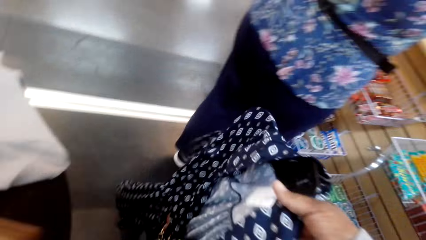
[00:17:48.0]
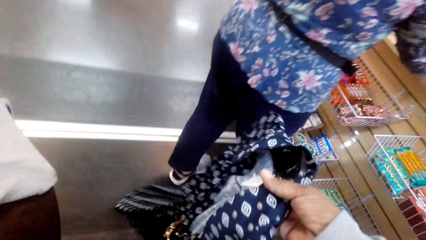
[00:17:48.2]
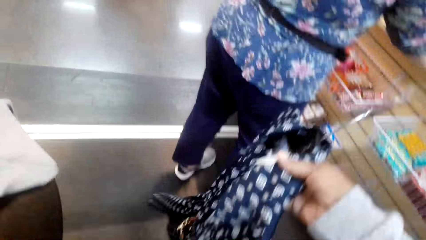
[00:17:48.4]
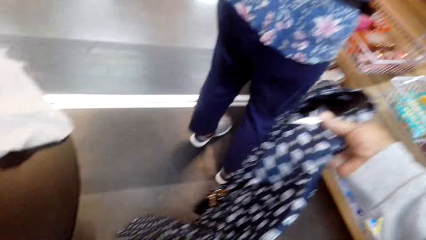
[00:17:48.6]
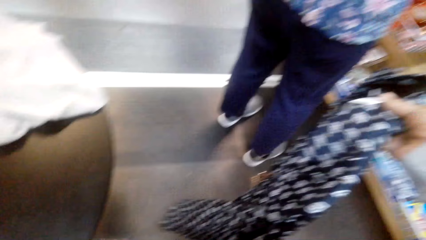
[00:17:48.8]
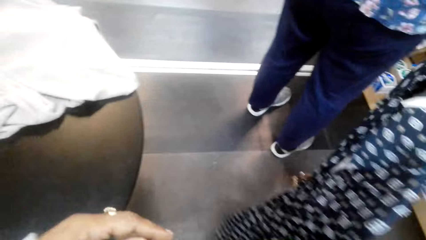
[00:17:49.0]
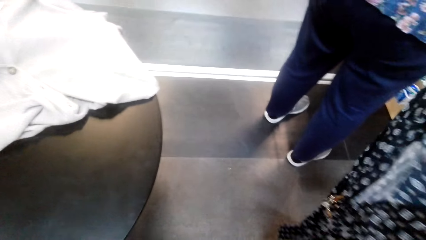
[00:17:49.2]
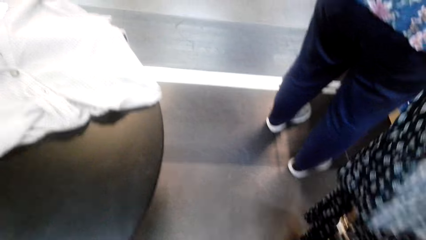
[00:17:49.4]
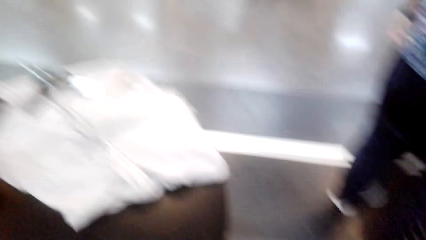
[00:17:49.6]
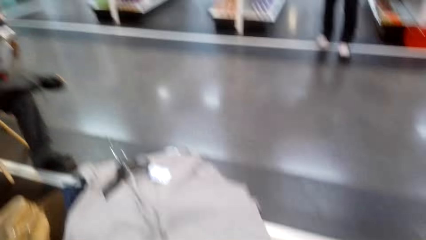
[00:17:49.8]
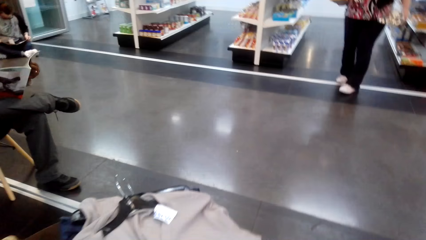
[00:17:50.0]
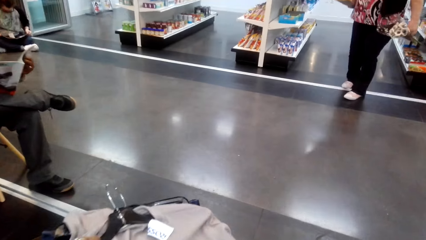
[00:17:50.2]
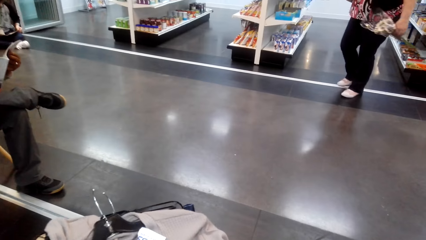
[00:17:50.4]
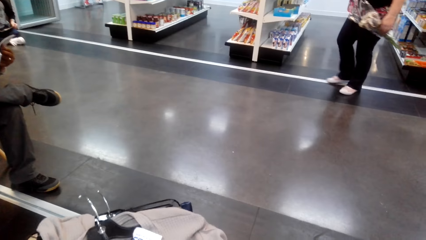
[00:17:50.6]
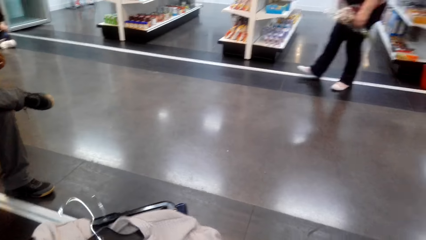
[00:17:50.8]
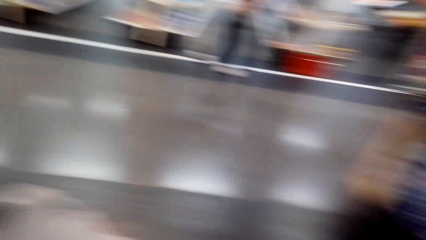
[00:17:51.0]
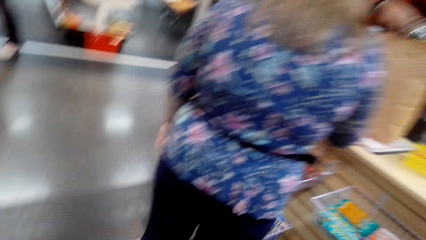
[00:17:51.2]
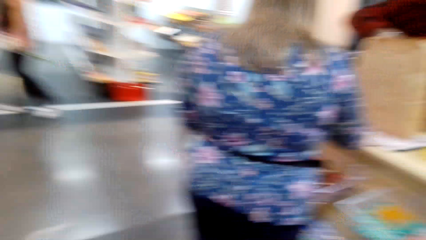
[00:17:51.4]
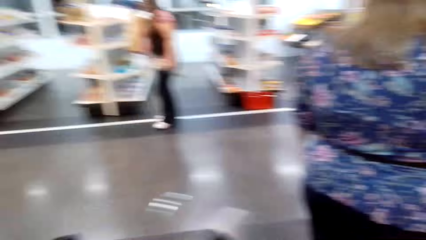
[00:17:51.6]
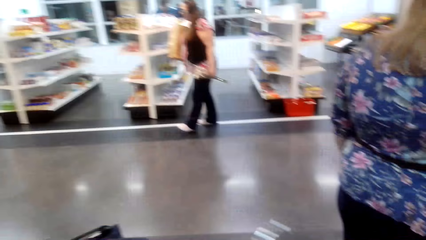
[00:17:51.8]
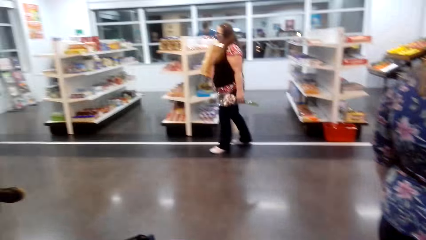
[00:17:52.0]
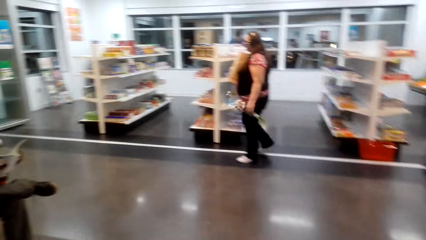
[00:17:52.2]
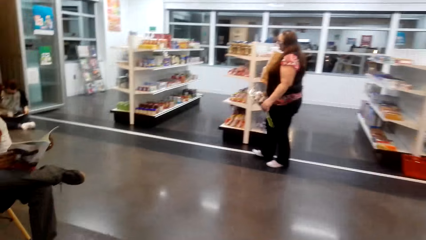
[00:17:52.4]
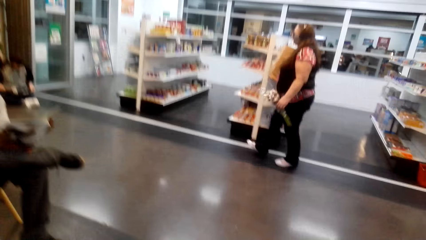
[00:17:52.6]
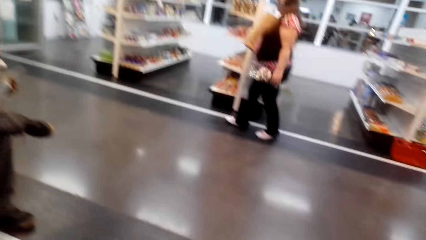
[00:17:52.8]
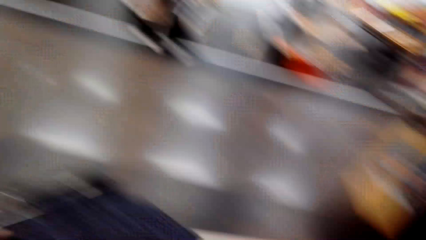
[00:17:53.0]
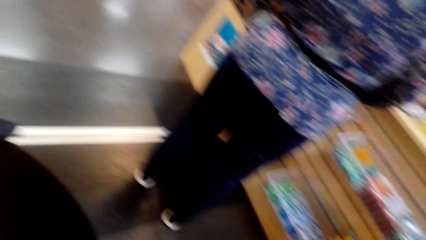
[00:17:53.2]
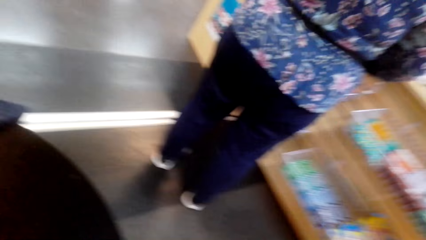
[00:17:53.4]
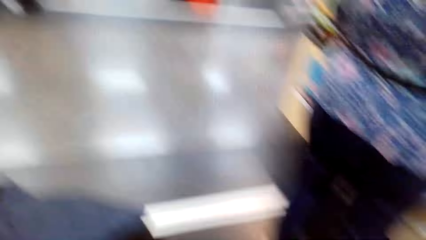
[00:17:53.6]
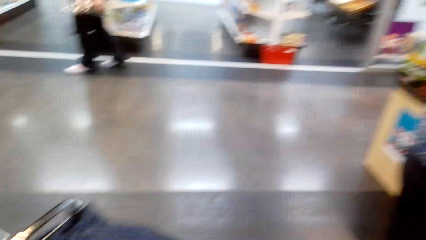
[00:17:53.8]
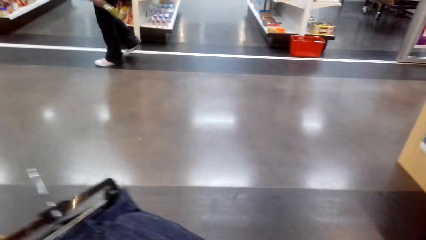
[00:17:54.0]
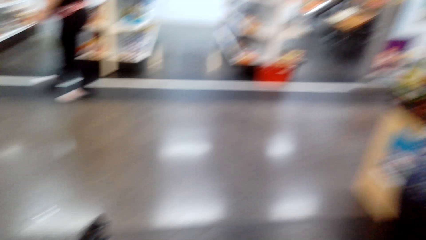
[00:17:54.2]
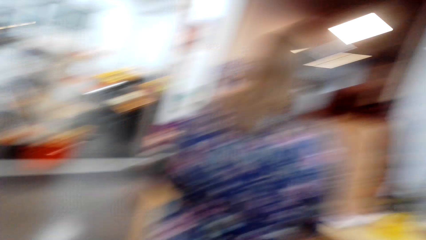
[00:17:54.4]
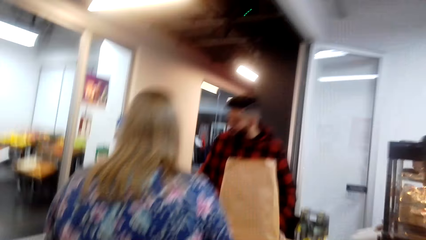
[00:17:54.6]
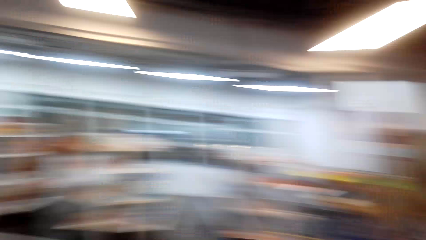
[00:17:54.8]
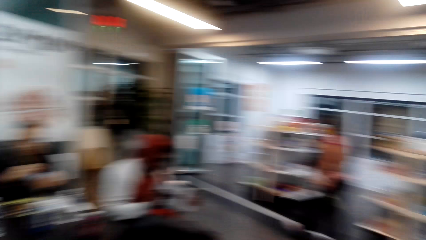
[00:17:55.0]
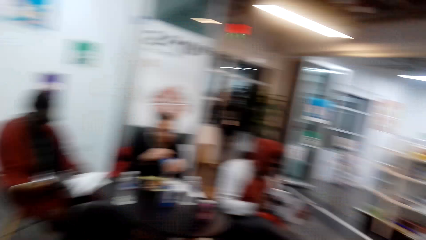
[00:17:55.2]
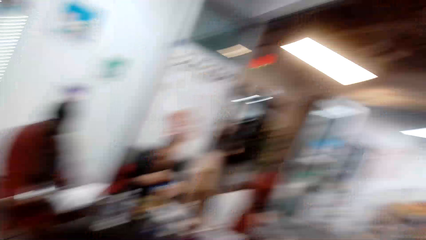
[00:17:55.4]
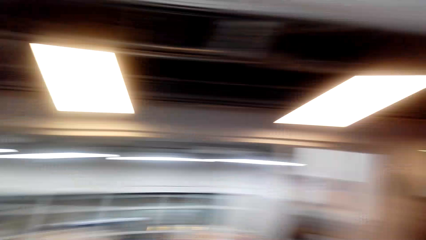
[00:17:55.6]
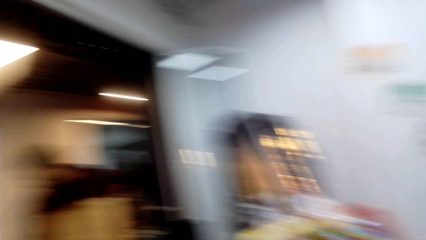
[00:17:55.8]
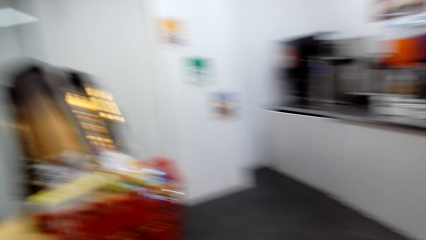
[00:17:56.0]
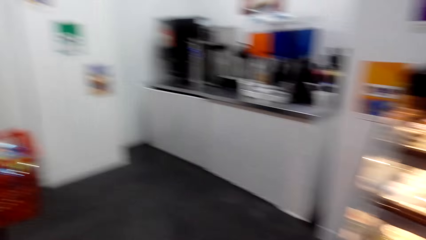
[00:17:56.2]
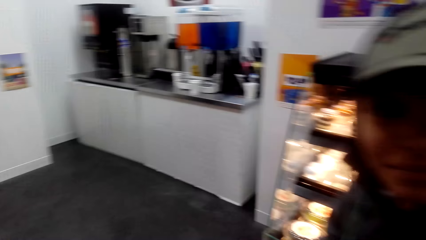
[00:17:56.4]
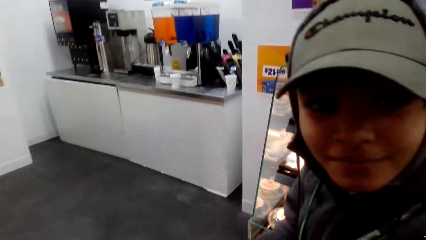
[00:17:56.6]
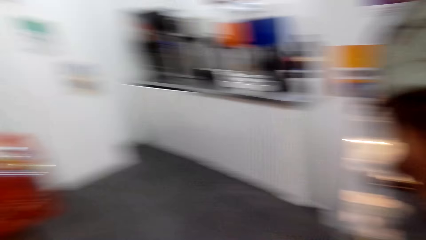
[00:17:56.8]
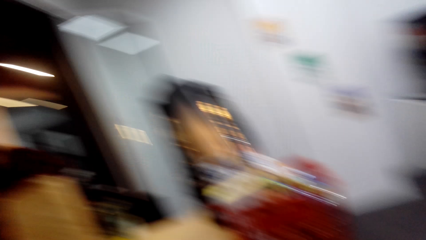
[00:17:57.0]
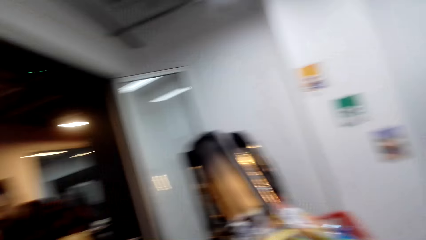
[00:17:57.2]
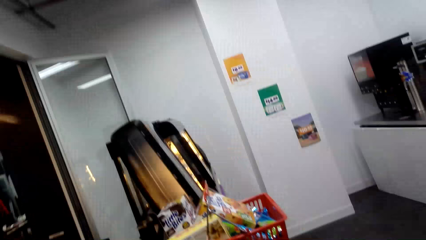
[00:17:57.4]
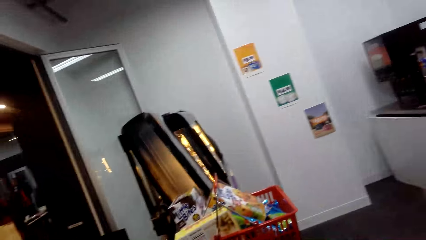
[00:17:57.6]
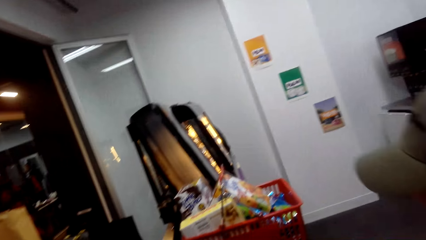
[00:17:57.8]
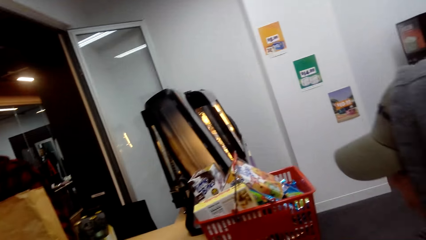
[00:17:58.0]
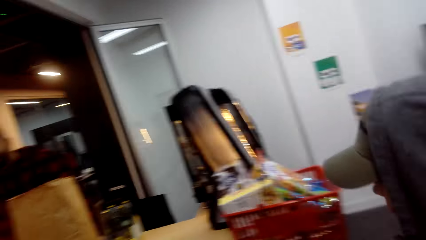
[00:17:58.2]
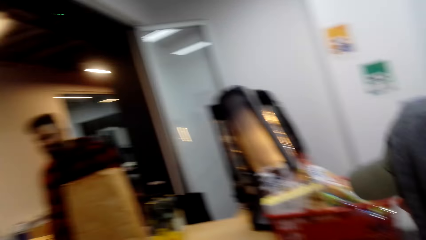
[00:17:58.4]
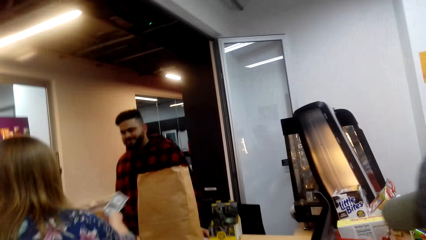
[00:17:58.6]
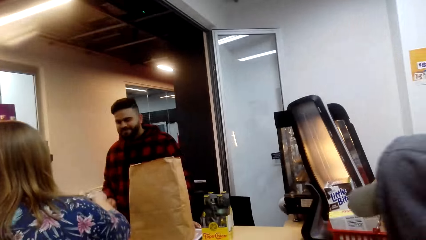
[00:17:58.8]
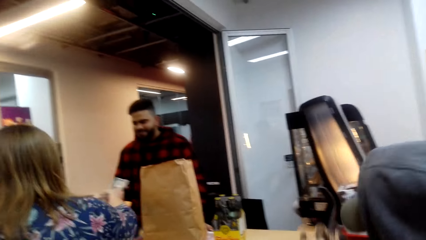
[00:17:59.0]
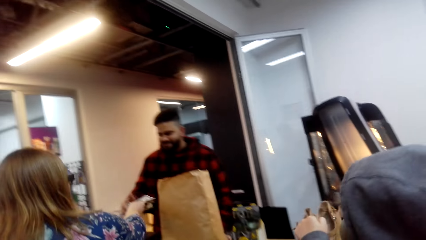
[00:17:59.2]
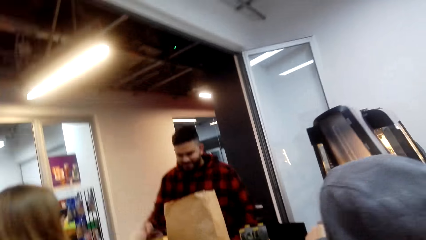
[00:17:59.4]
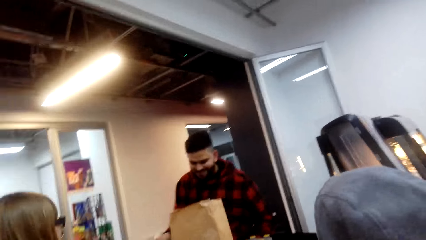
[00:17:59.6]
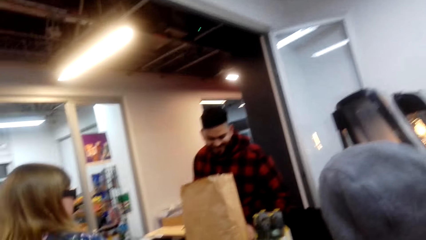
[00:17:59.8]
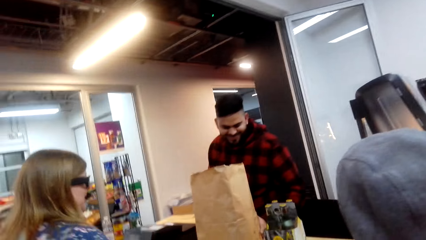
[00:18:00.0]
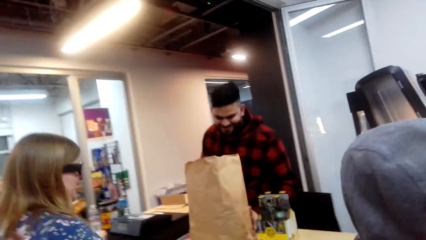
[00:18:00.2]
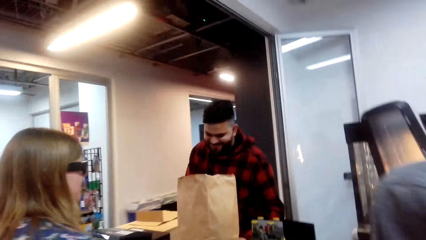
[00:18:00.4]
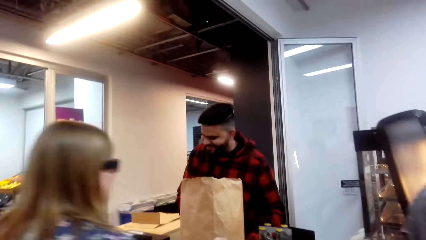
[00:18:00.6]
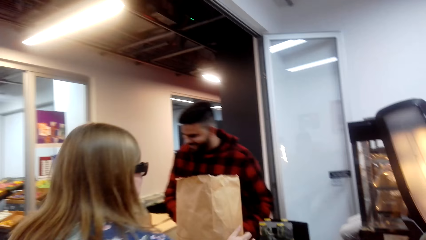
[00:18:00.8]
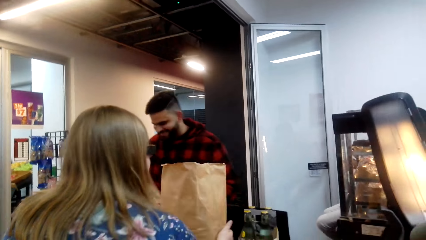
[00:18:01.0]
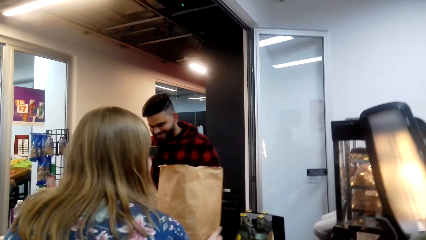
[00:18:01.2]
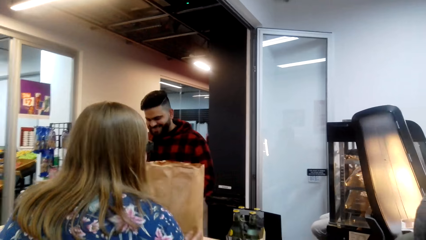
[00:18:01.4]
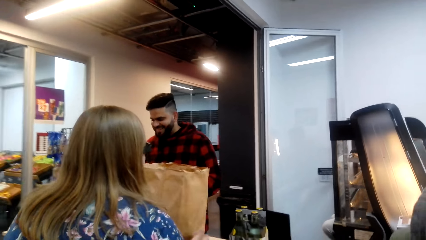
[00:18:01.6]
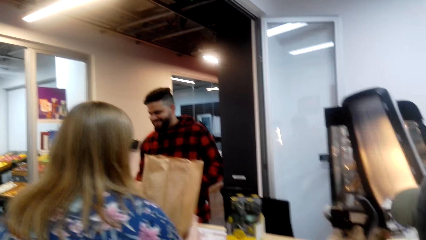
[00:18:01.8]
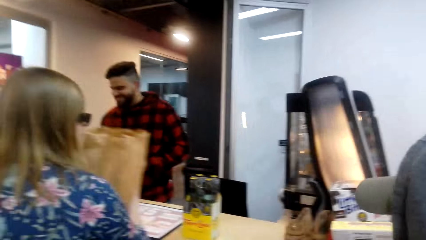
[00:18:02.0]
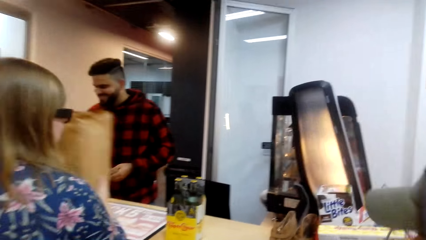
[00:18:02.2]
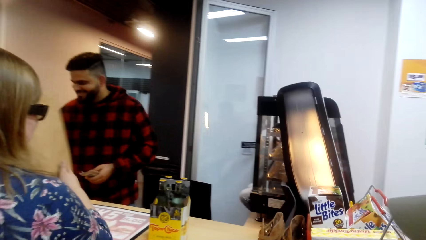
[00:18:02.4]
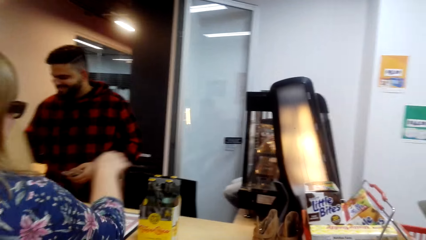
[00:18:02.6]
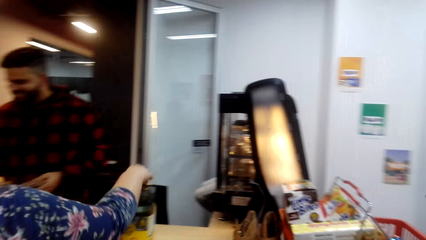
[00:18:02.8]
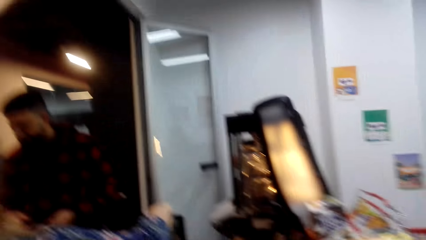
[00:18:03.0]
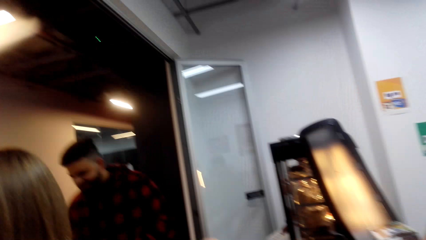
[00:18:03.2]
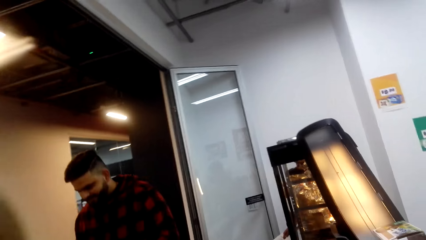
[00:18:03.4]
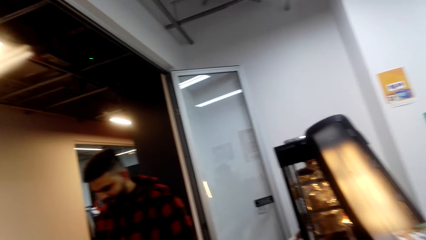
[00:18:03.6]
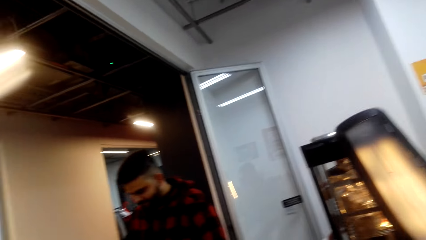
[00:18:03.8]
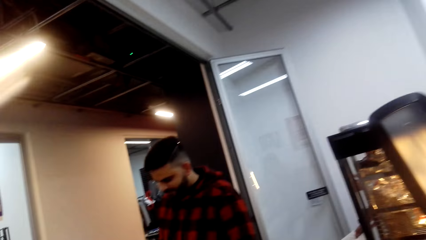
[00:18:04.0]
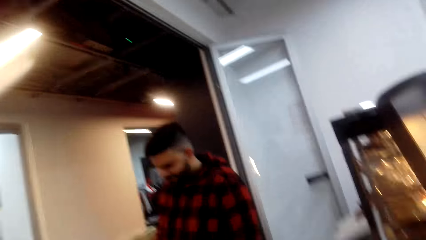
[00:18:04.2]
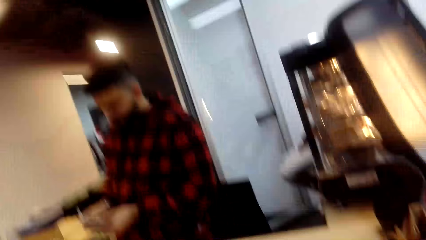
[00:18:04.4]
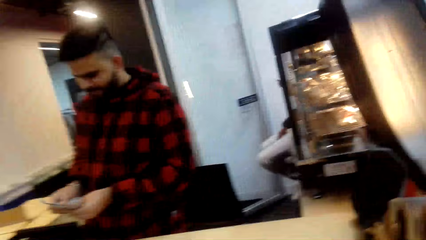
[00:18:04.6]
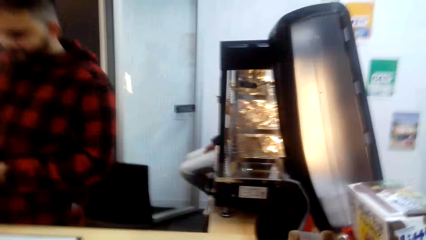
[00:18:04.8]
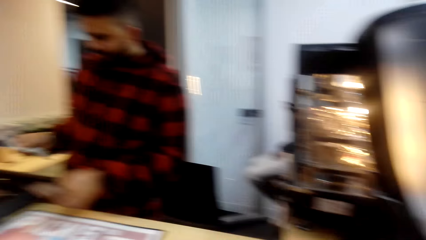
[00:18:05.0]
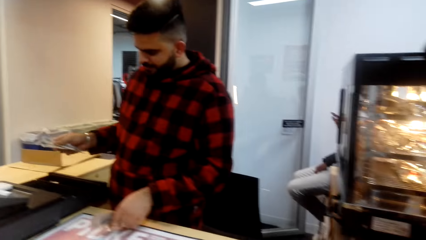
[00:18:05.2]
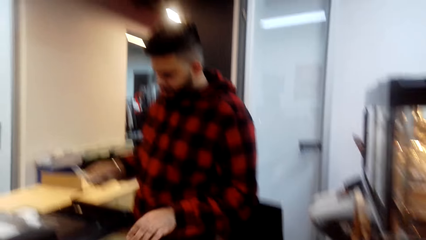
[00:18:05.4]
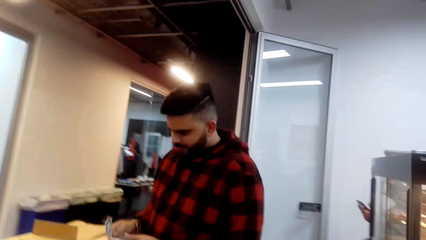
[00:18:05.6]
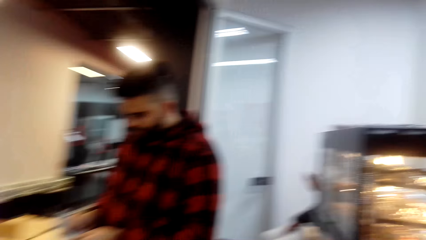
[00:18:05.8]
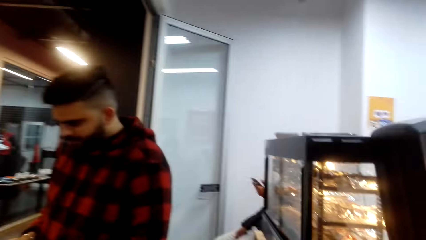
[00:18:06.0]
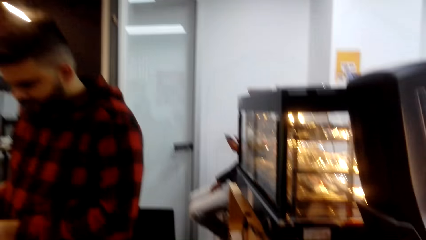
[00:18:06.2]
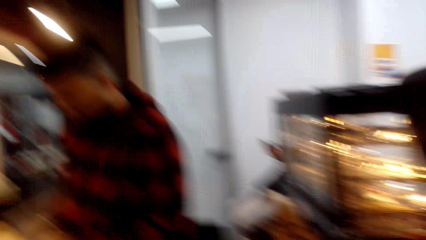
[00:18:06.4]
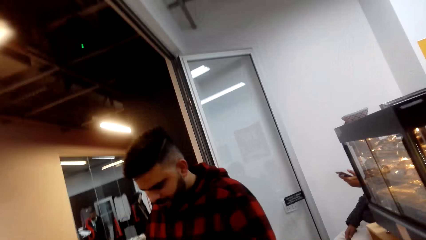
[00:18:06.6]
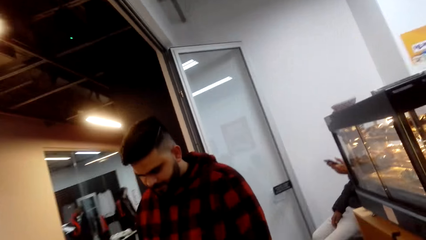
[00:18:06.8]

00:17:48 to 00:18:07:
The camera wearer looks around. A woman gives cash to a cashier. The woman picks a brown shopping bag from the counter. The camera wearer walks around. They move close to the counter.
